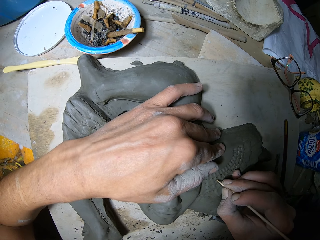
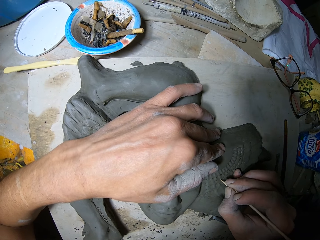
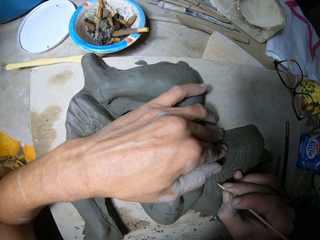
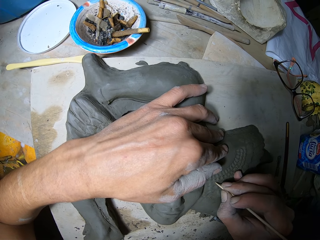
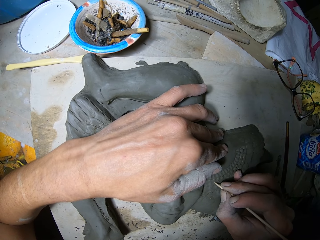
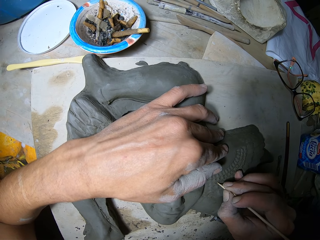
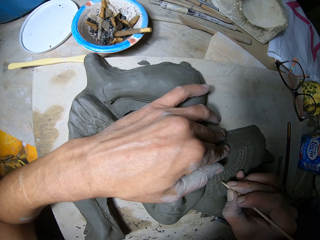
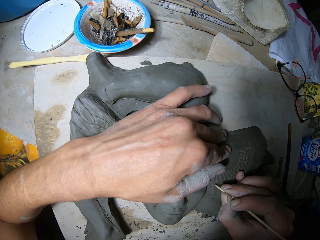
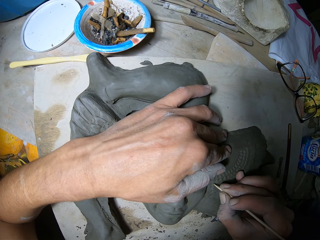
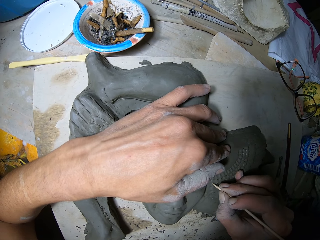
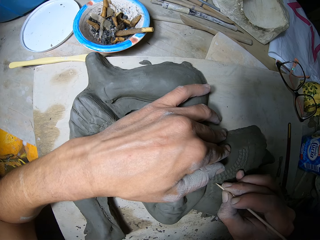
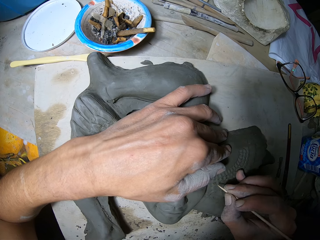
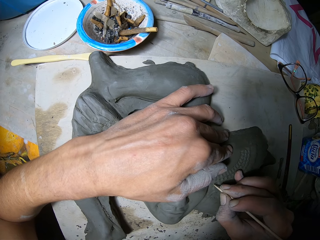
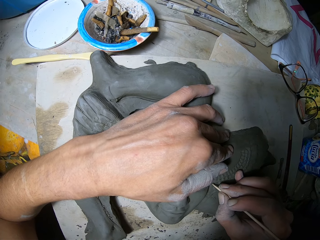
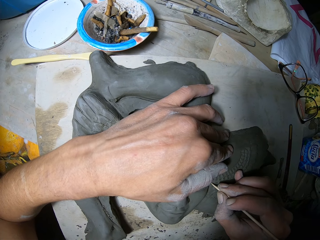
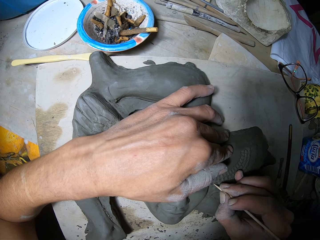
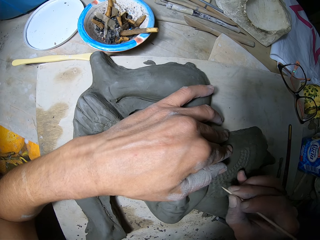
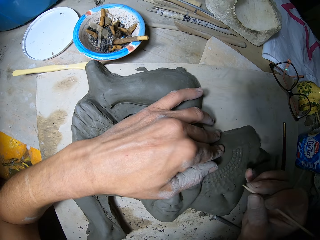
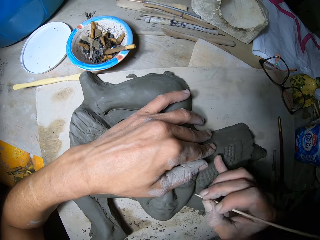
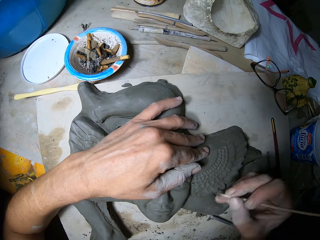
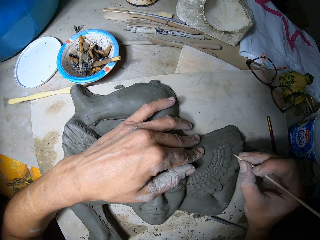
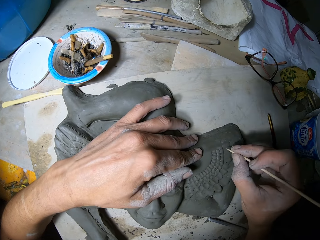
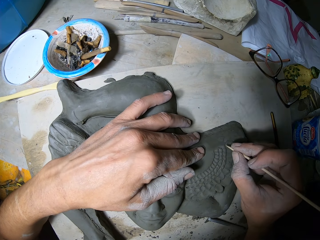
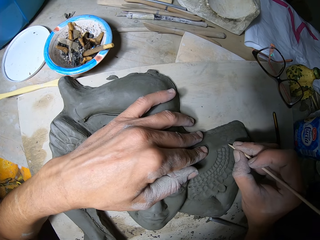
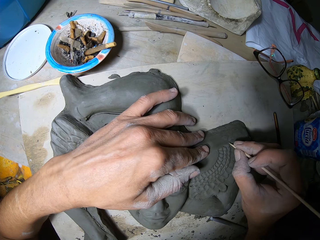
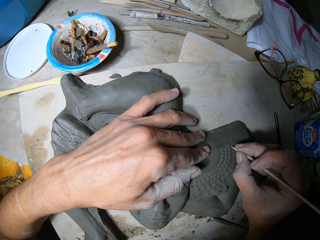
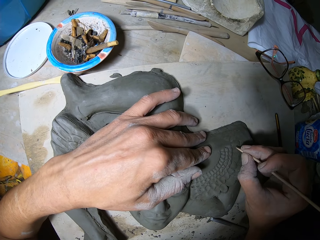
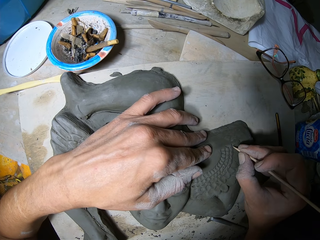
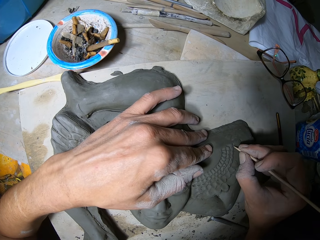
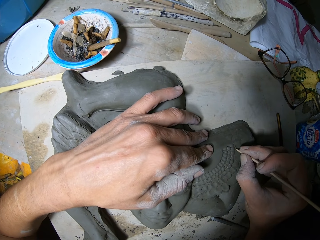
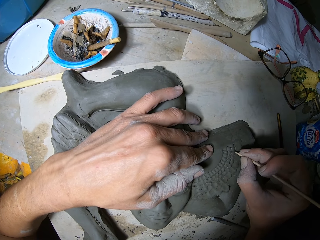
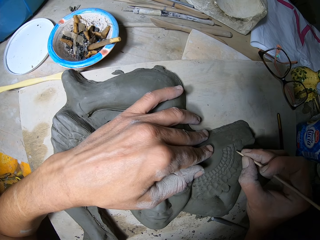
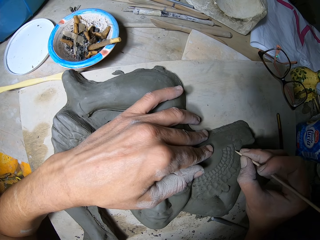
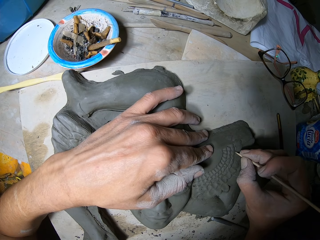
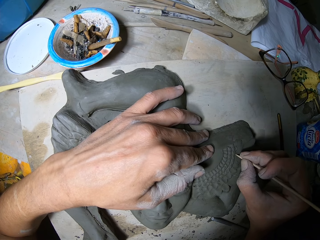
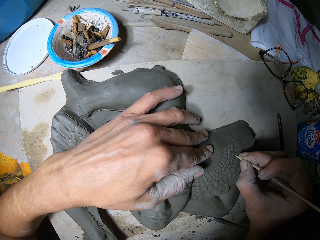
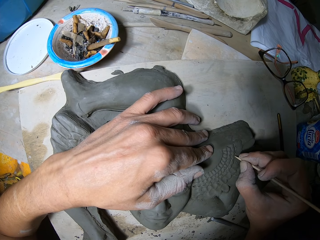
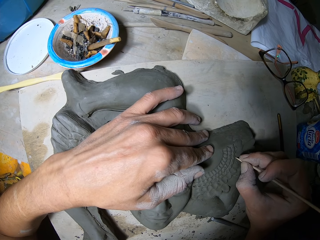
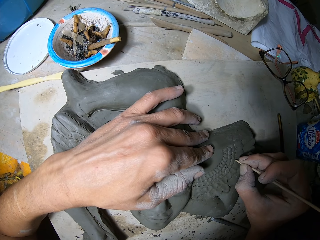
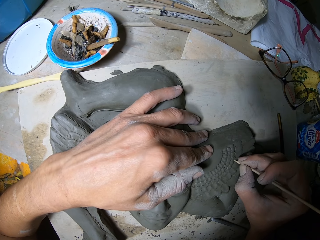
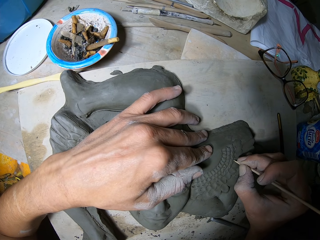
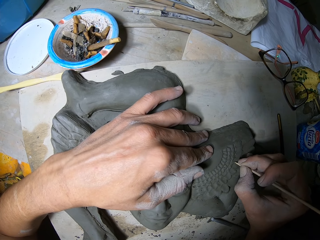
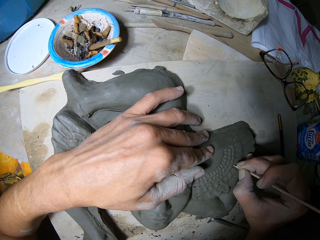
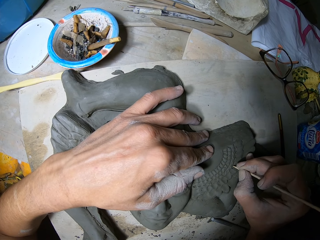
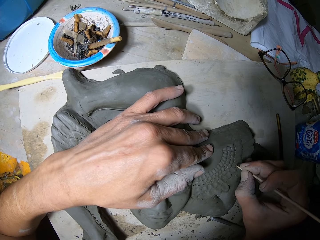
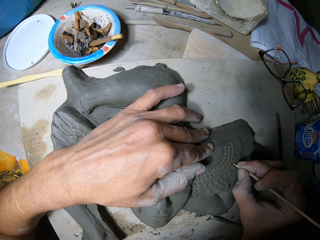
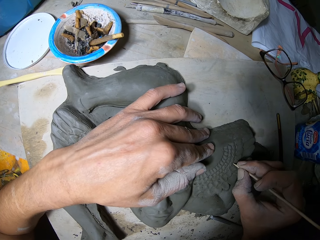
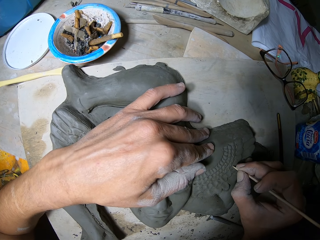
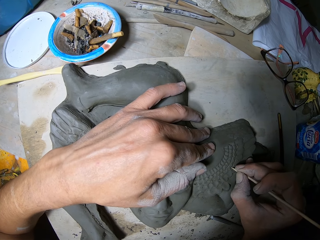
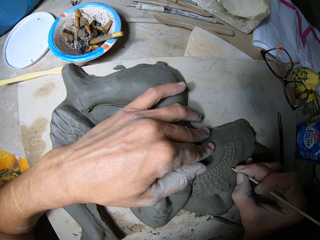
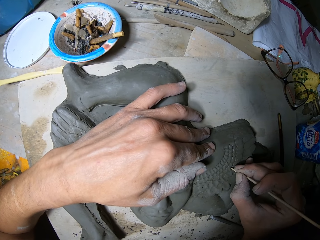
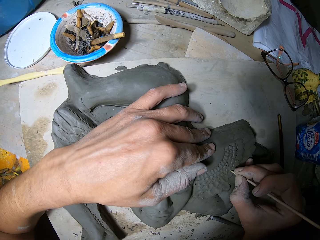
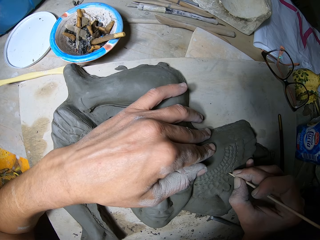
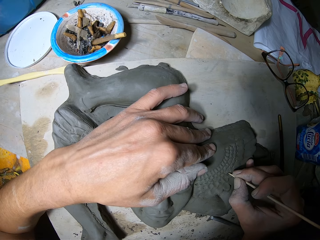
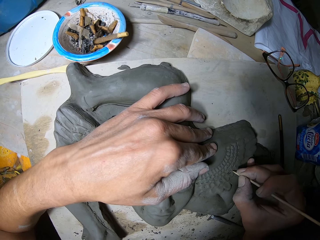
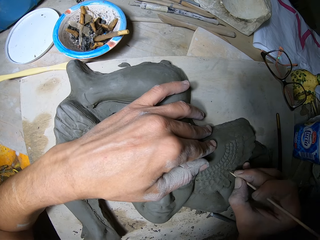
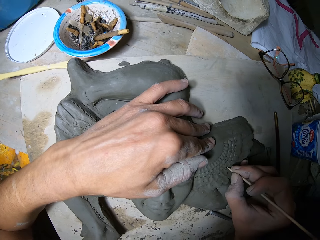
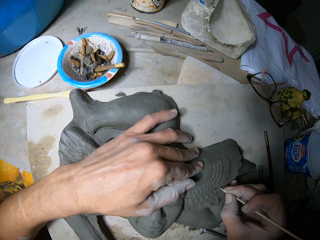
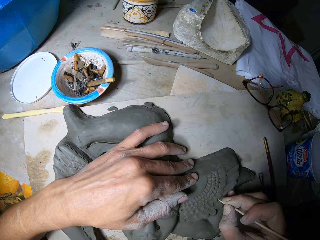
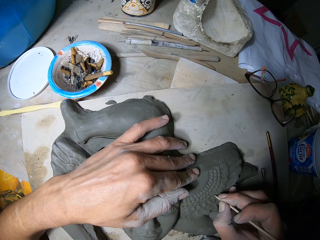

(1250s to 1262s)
The camera wearer wipes the clay figure with his right hand. He sculpts the clay figure with the needle tool in his right hand.

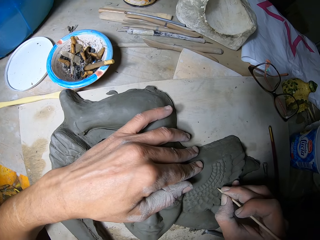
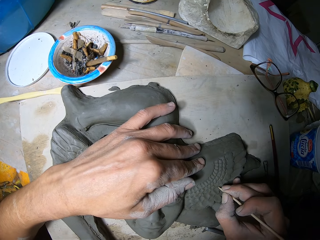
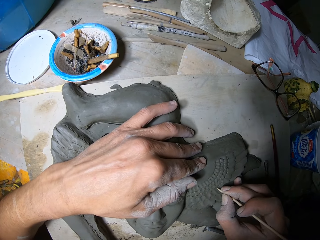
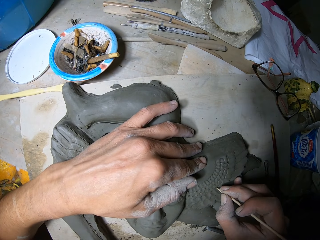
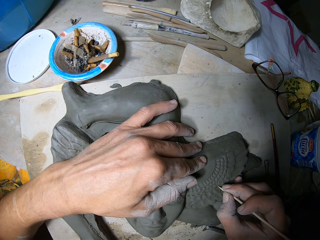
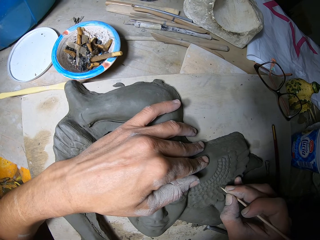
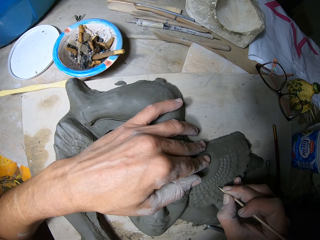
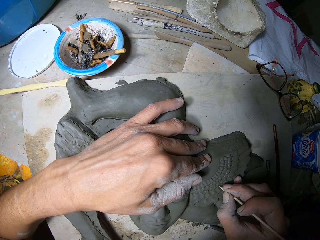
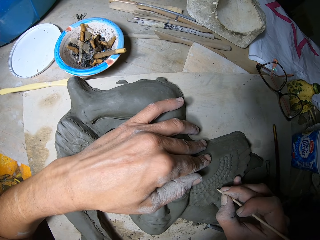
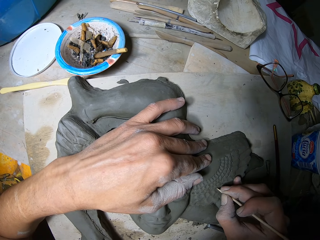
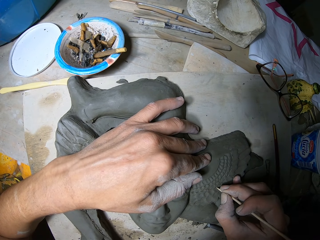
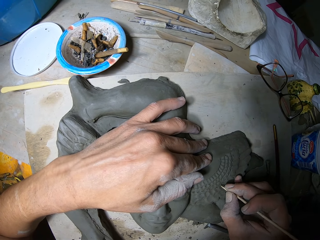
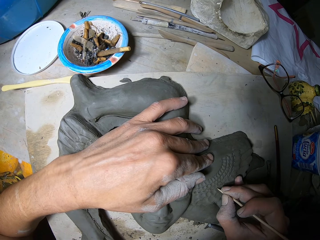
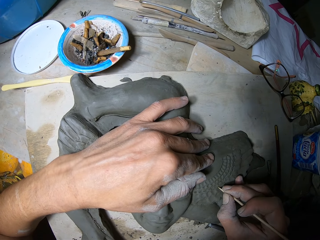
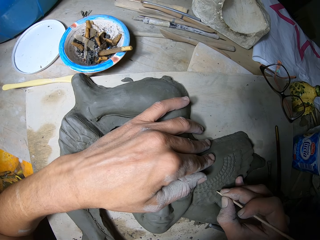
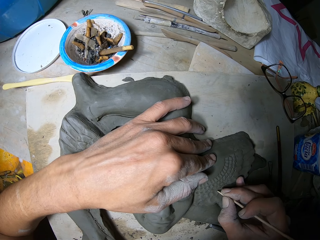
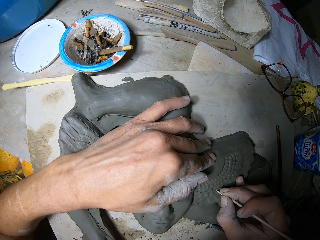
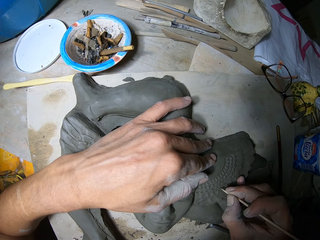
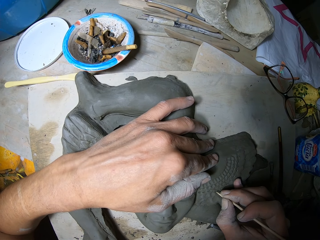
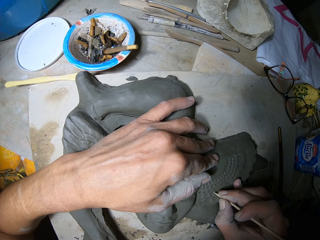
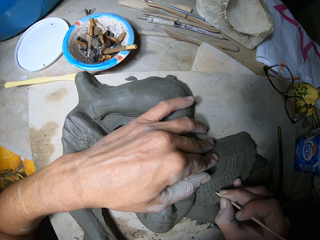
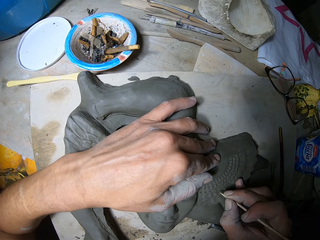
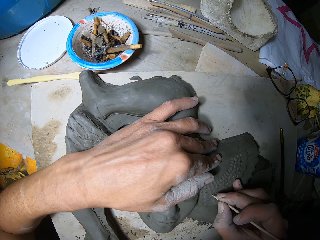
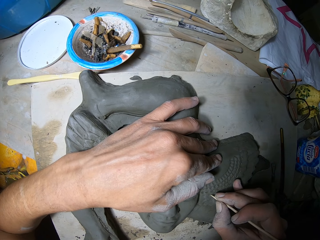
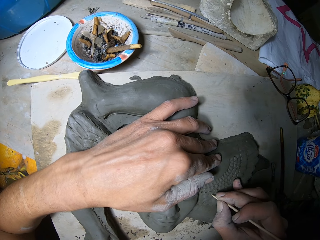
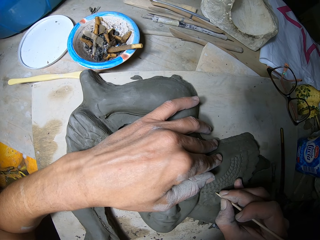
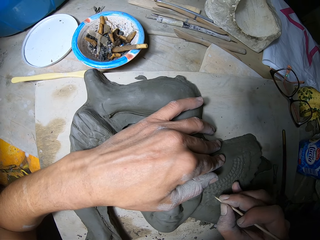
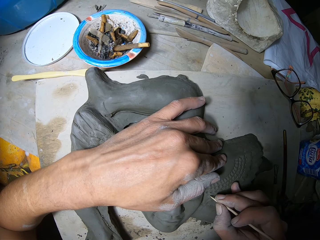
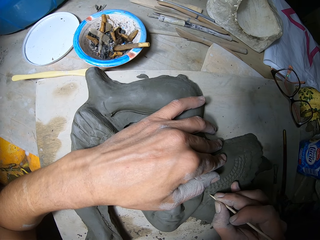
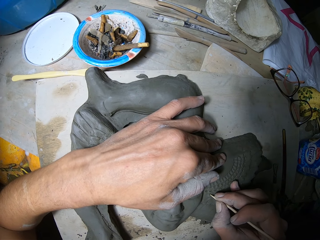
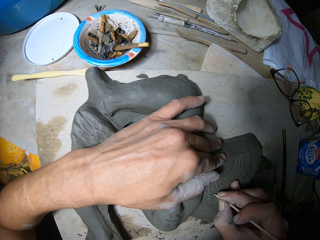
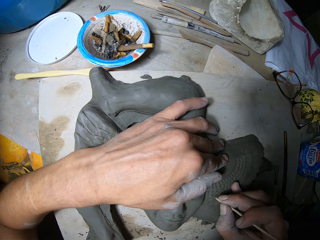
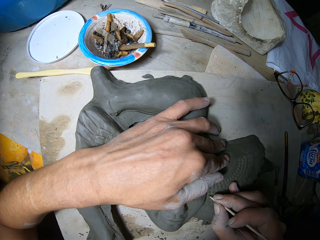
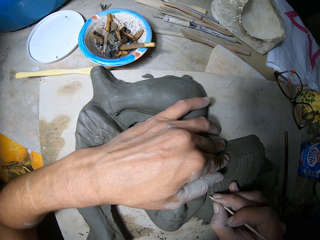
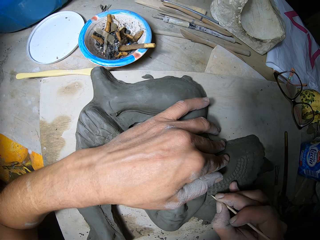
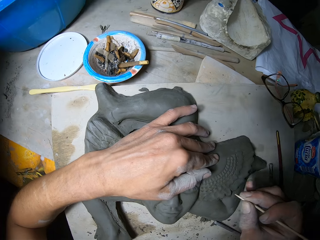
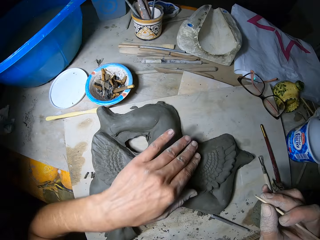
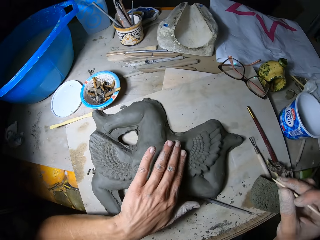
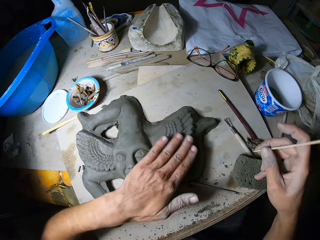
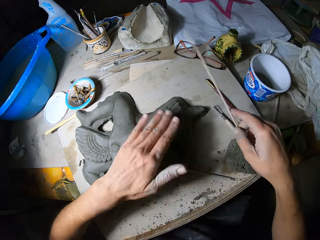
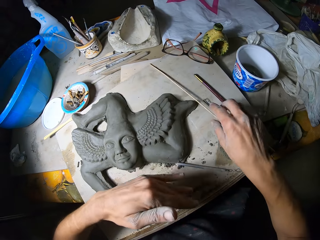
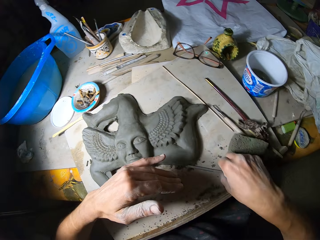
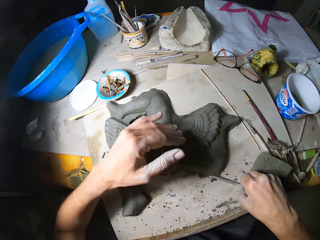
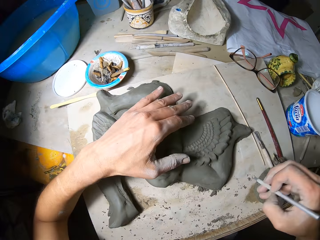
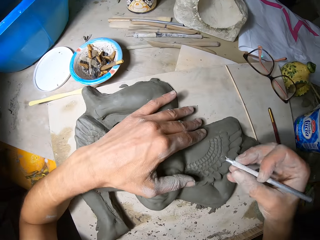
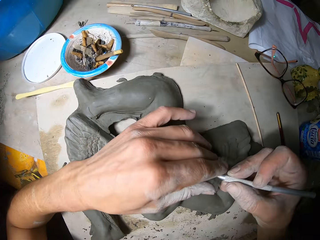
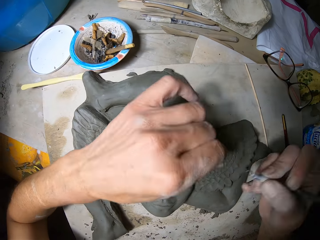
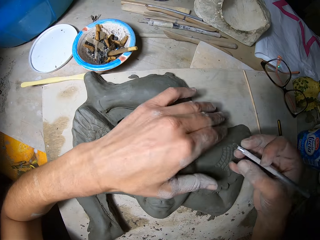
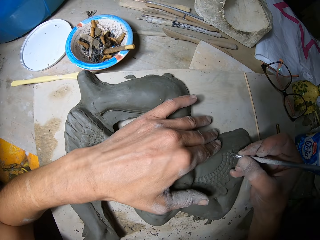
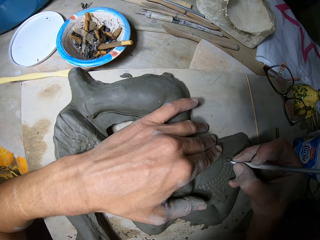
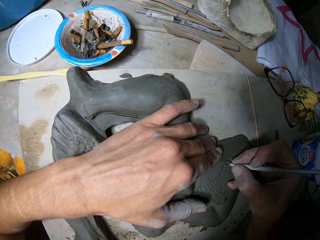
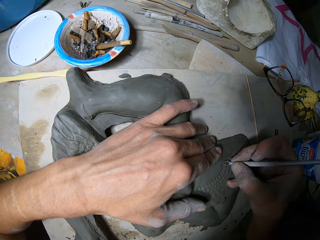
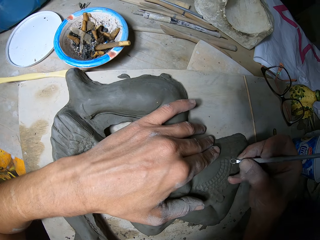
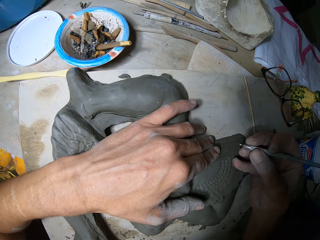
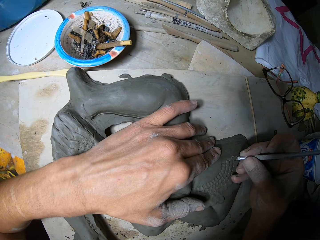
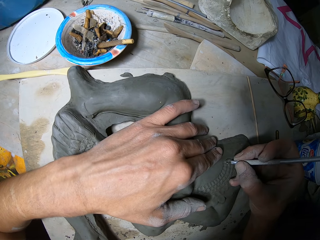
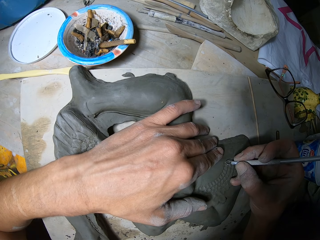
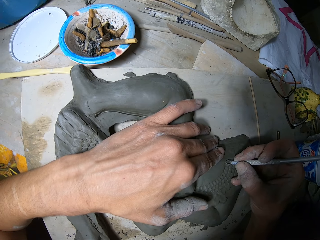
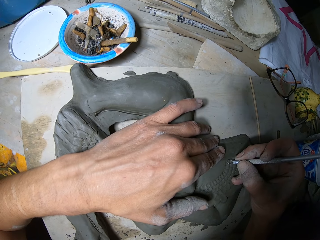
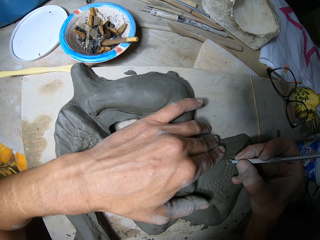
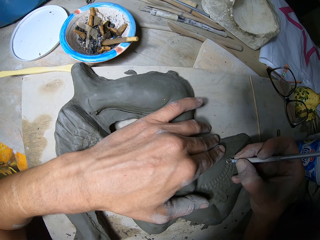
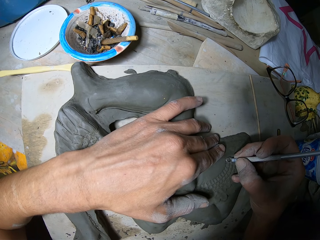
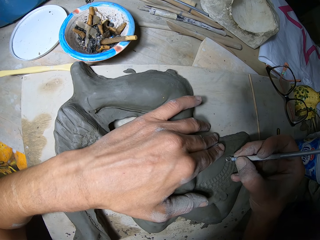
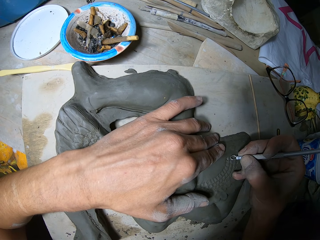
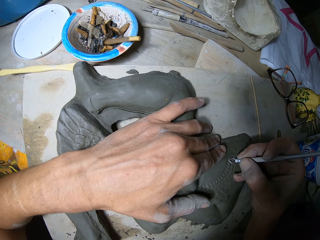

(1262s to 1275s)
The camera wearer wipes the clay figure with his left hand. He moves both hands. He drops the needle tool on the worktable with his right hand. He picks up the ribbon tool or loop tool from the worktable with his right hand. He wipes the tip of the ribbon tool in his right hand with his left hand. He moves both hands. He holds the clay figure with his left hand. He removes the controlled amount of clay with the loop tool. He sculpts the clay figure with the ribbon tool in his right hand.
